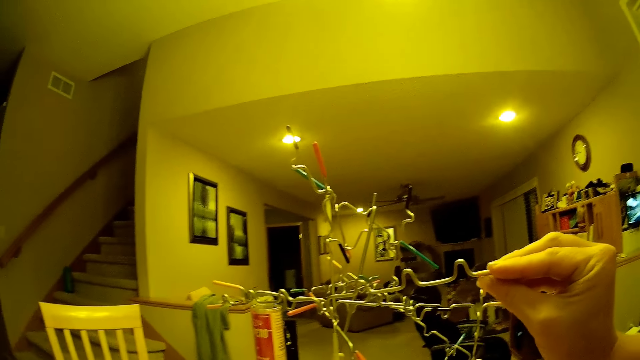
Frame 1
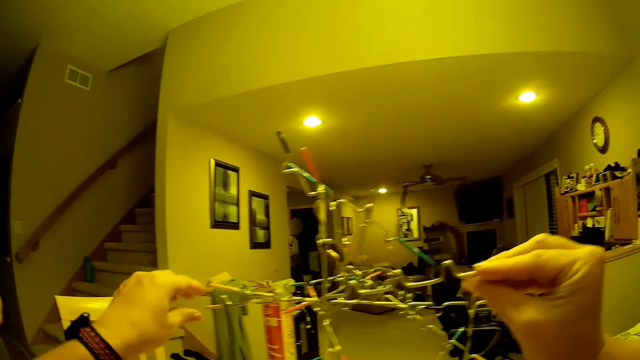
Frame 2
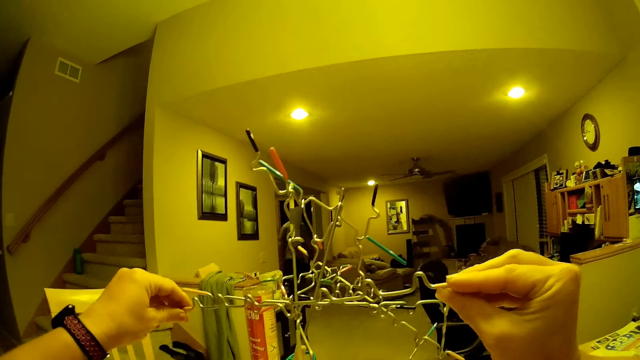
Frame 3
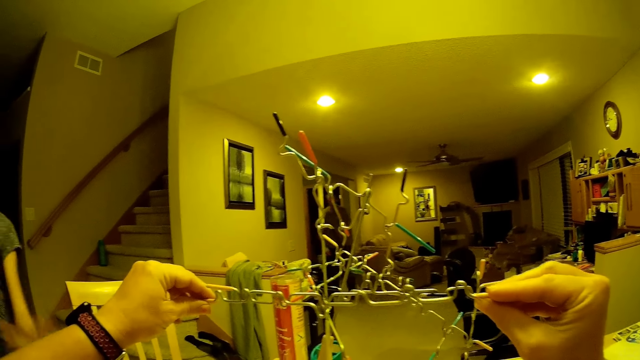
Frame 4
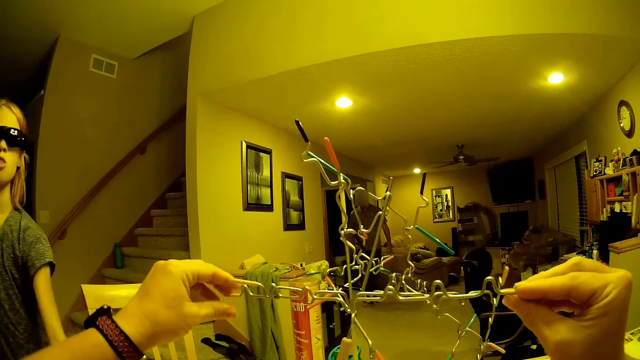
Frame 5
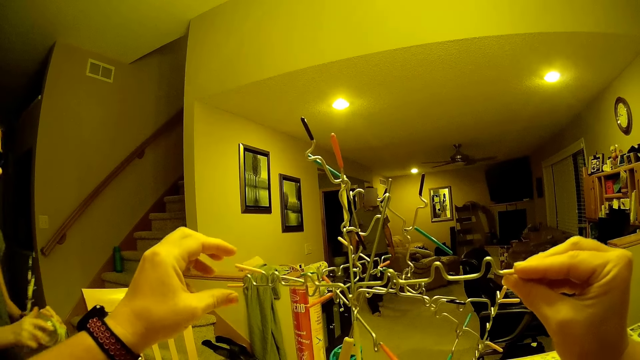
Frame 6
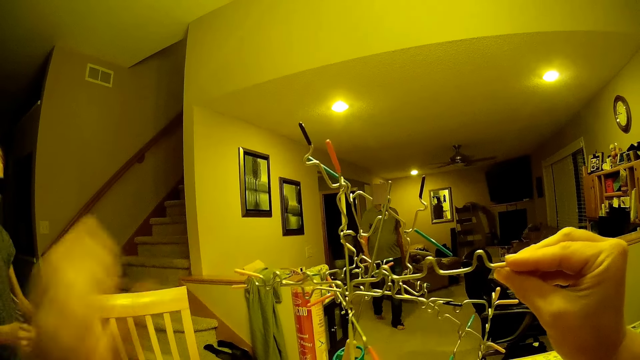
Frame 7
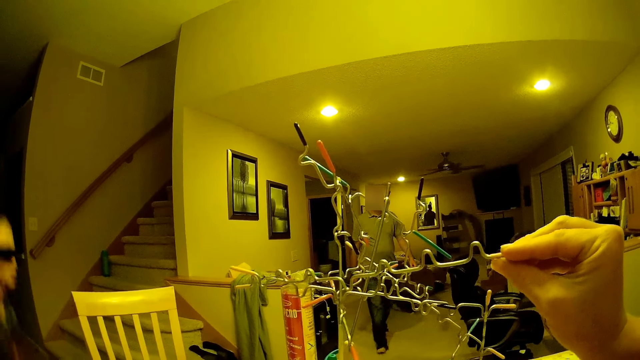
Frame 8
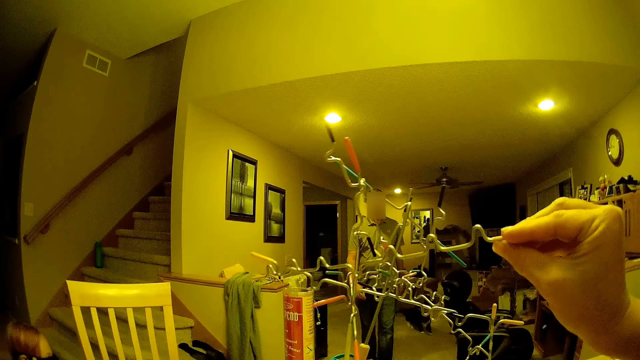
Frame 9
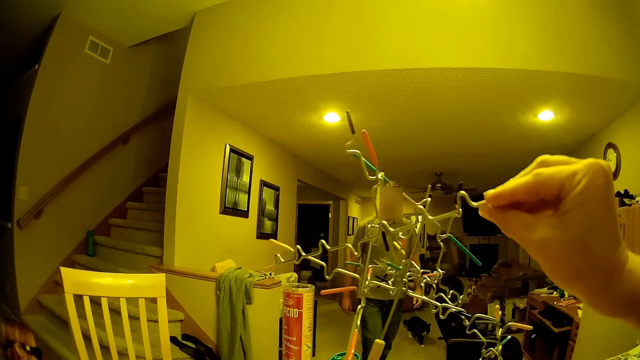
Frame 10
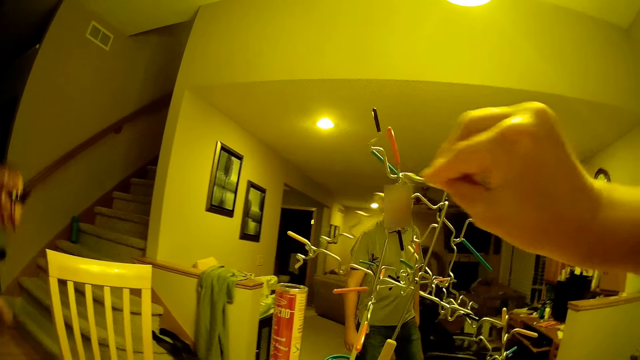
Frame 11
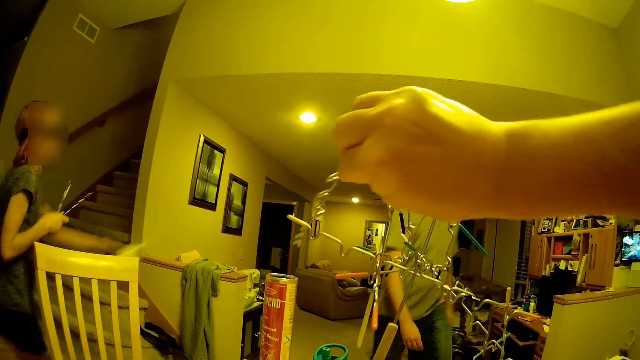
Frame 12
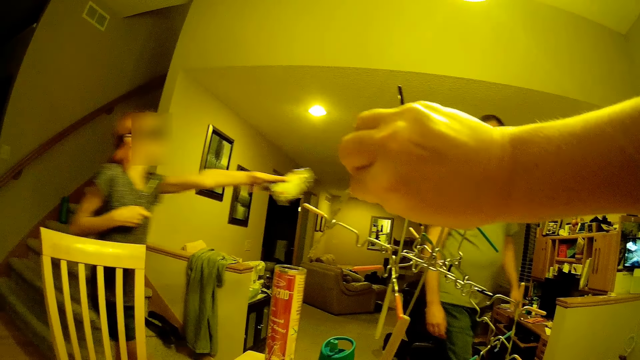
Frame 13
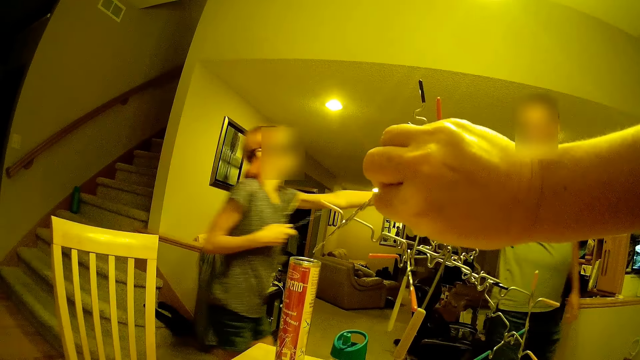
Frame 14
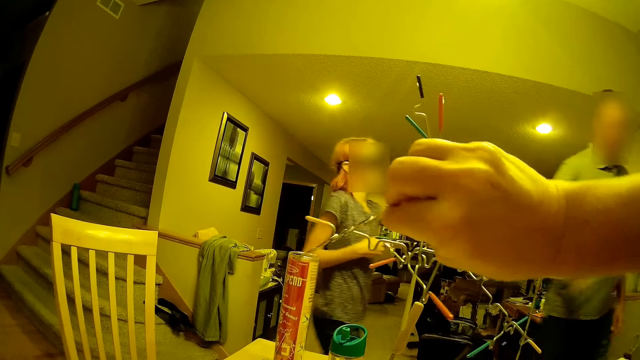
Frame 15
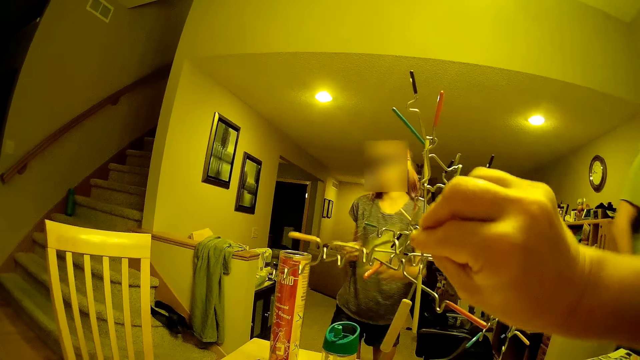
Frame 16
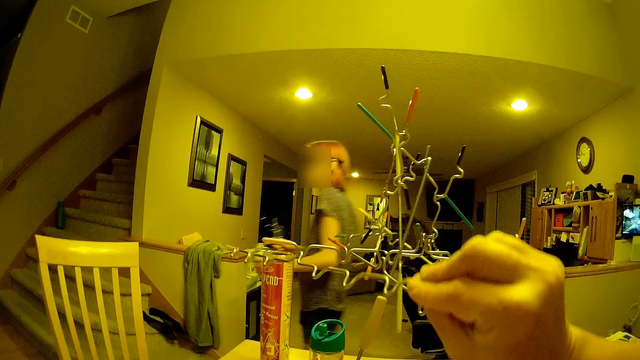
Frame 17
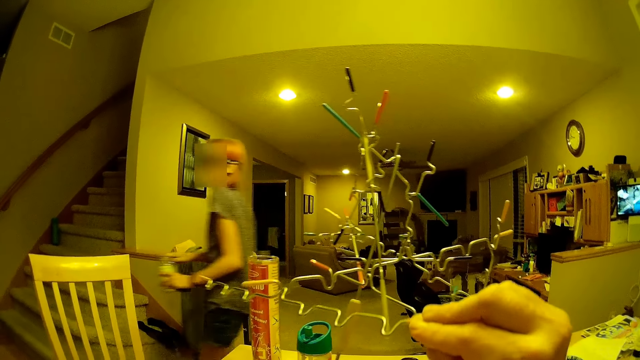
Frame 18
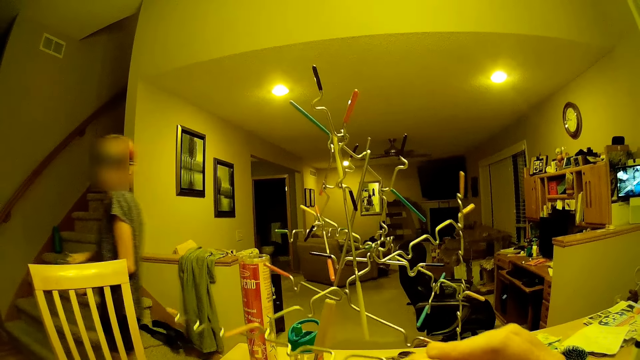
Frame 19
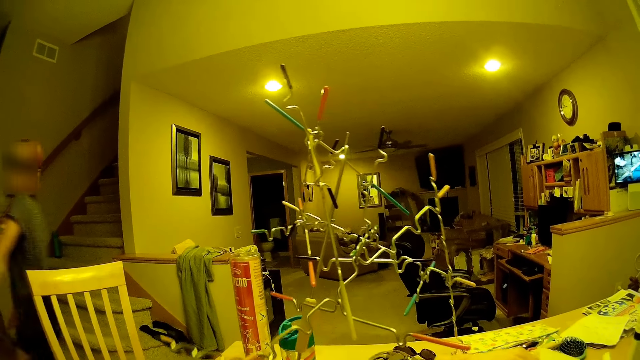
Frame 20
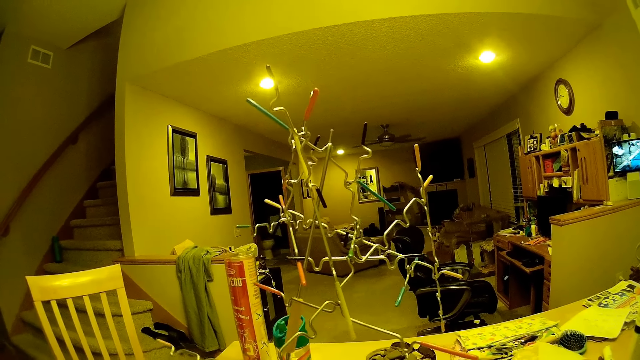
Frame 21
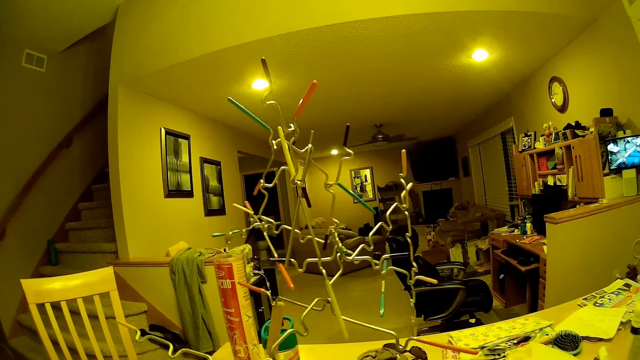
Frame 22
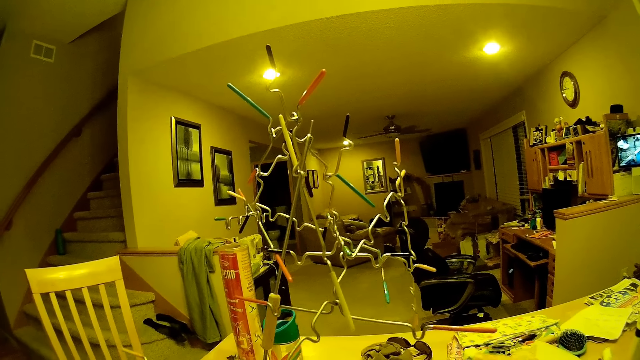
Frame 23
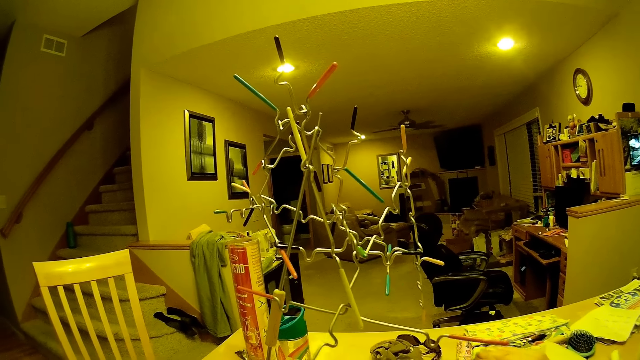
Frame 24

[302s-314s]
The camera wearer holds the wire with both hands. A person walks in the room. The camera wearer moves the wire on the structure. Another person walks in the room.

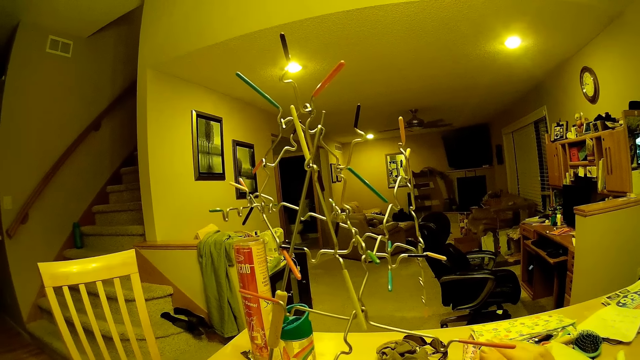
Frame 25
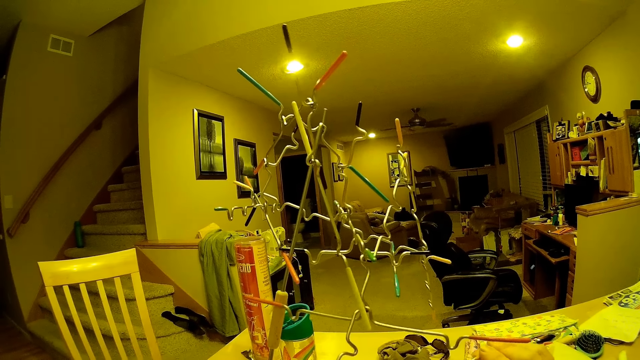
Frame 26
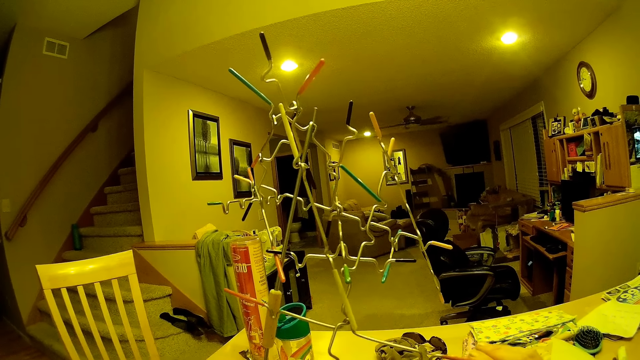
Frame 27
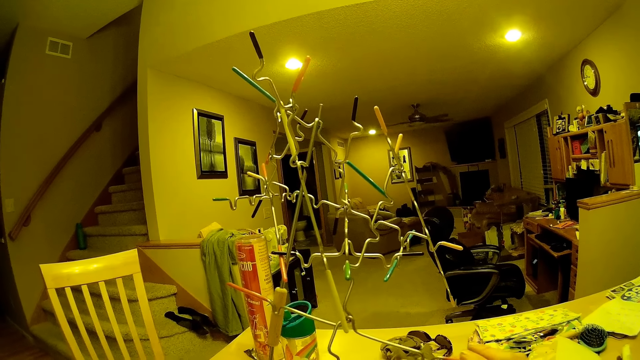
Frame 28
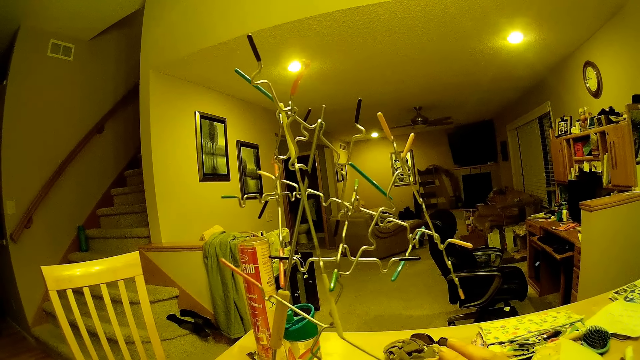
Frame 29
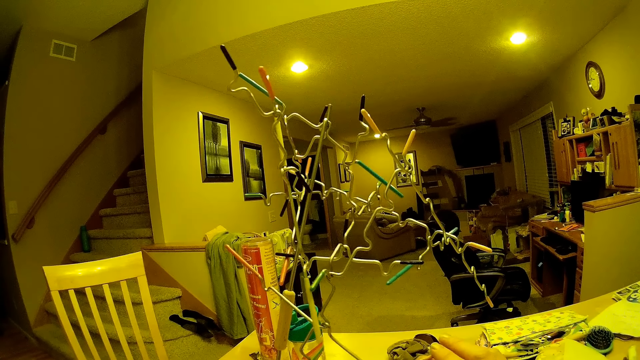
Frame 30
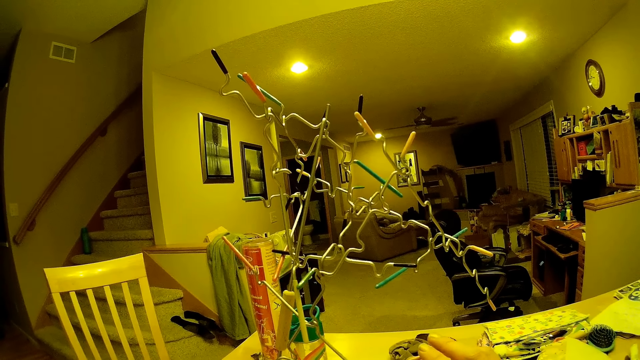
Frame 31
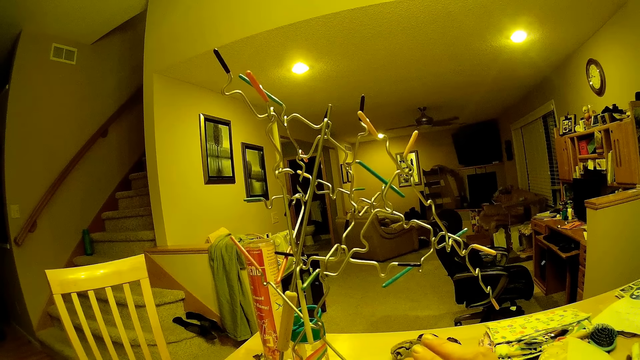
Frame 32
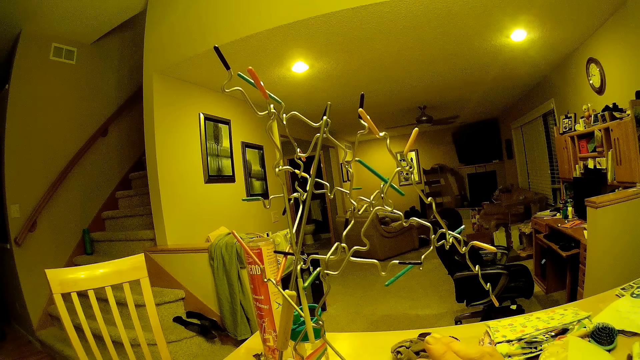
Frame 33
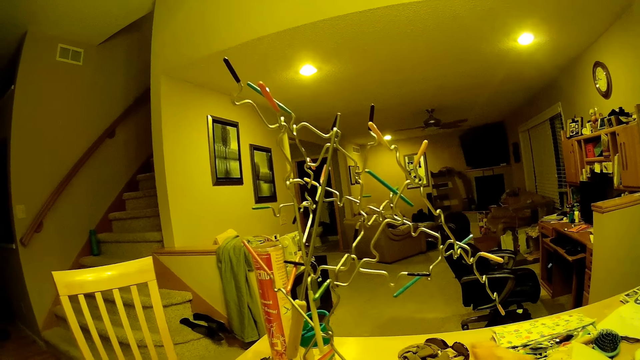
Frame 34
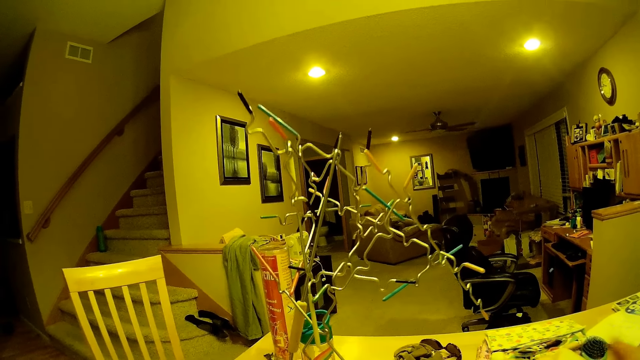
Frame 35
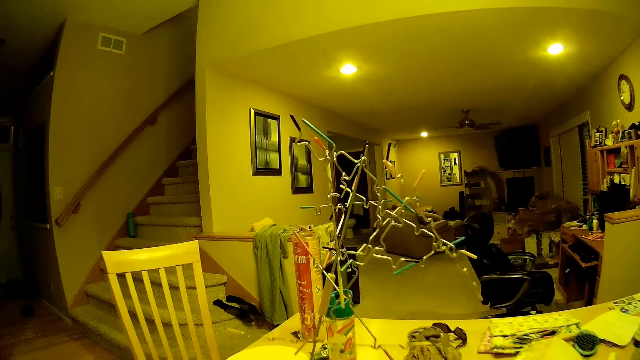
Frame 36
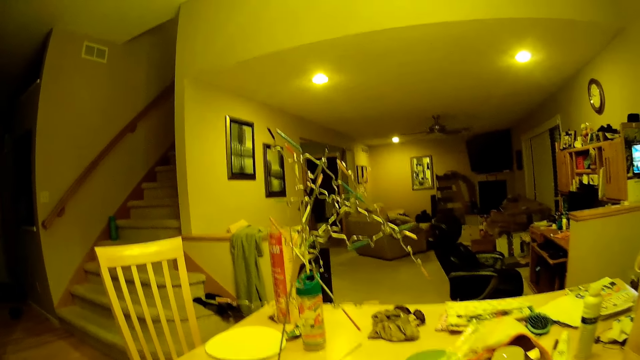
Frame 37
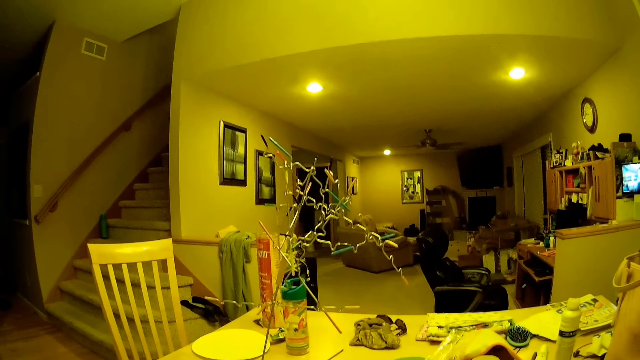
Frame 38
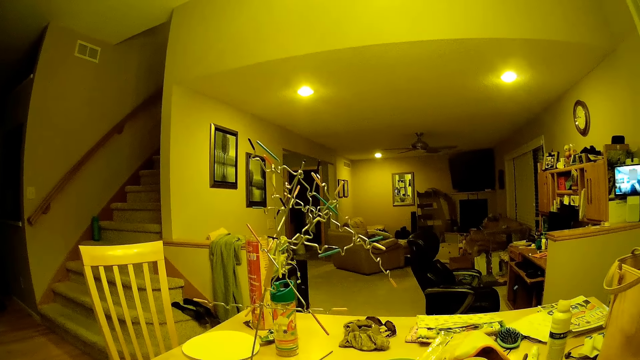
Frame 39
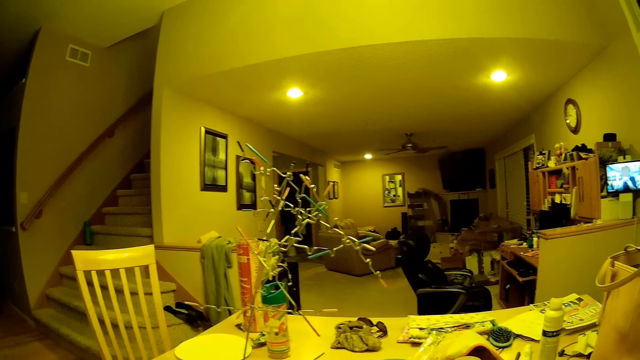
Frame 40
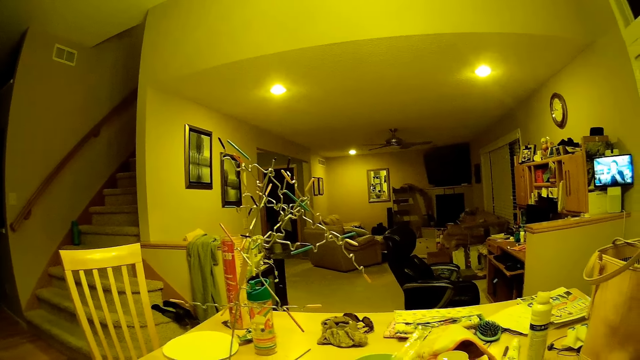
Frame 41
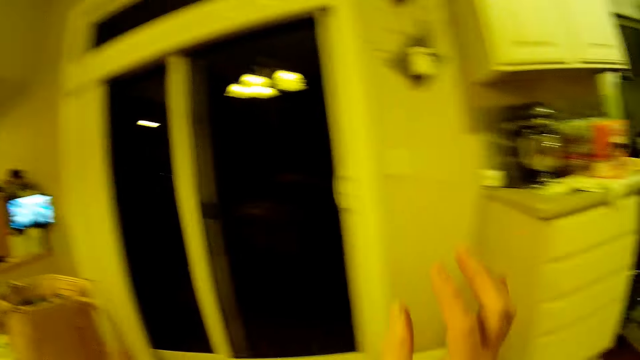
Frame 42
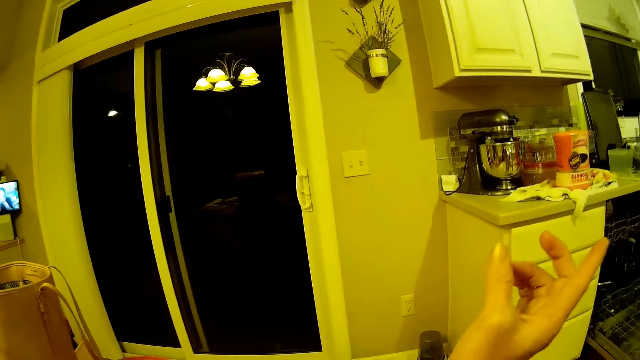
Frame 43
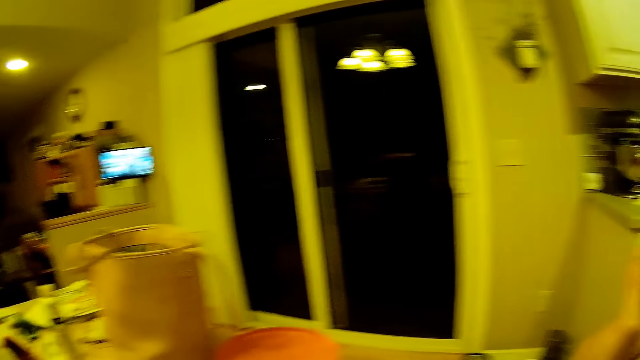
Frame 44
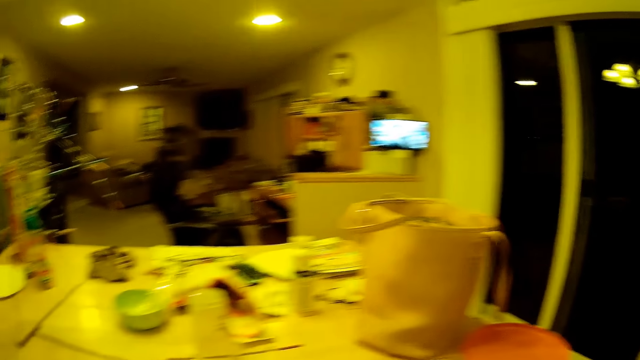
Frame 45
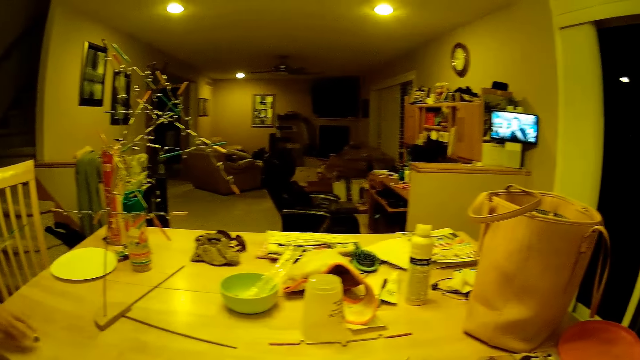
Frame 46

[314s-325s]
The camera wearer converses. They look at the structure. A man talks to the camera wearer. The camera wearer converses to the man. They point at the man. They stretch a hand in the room.
